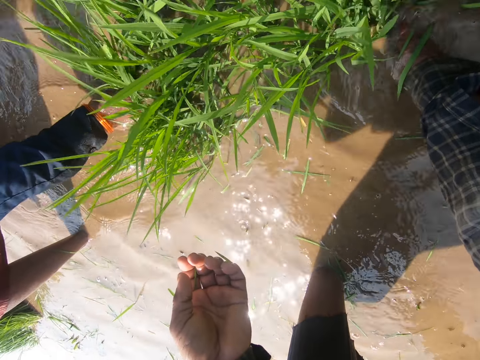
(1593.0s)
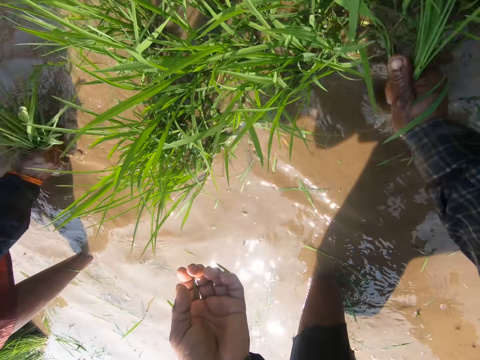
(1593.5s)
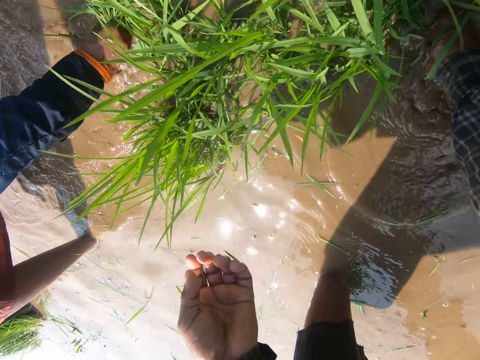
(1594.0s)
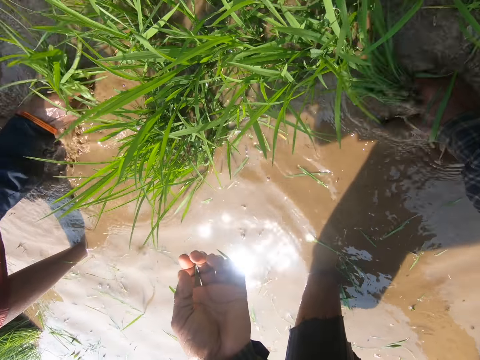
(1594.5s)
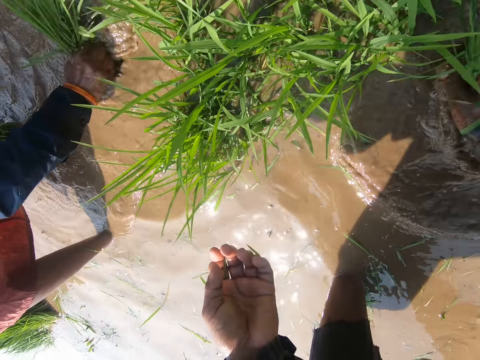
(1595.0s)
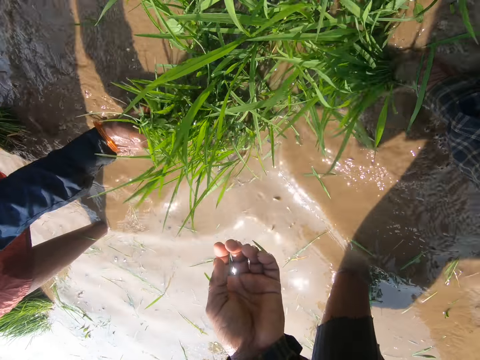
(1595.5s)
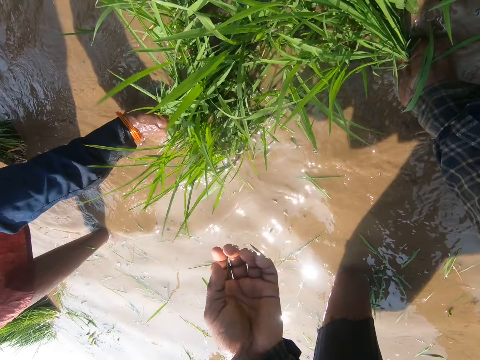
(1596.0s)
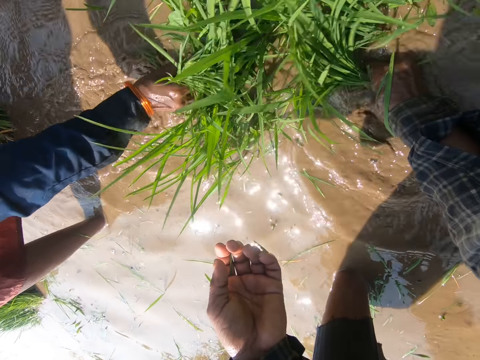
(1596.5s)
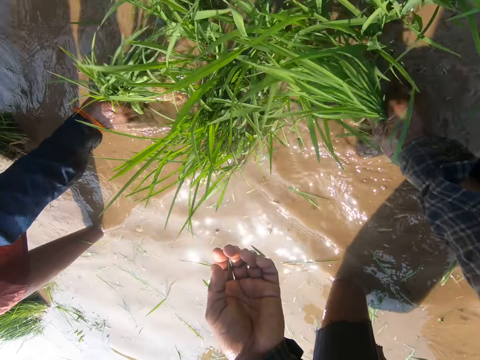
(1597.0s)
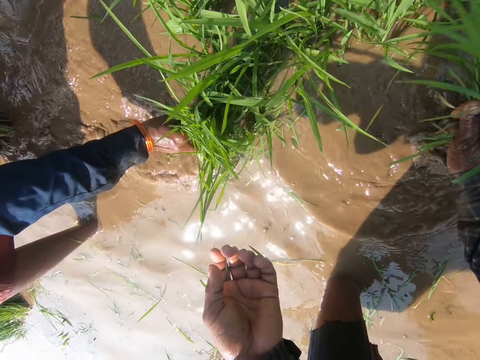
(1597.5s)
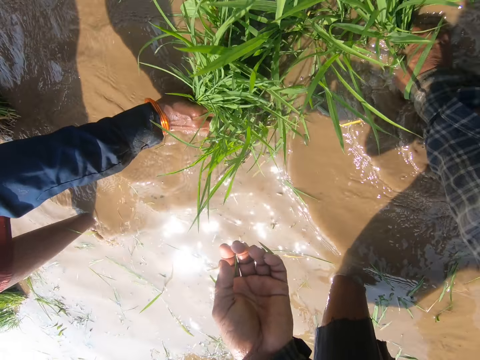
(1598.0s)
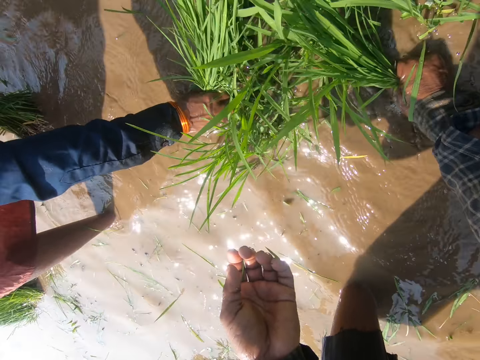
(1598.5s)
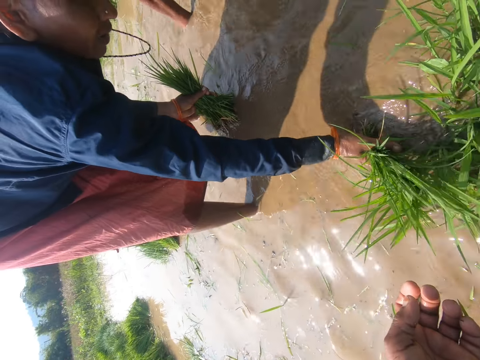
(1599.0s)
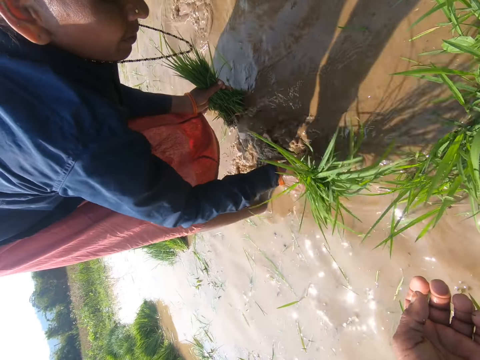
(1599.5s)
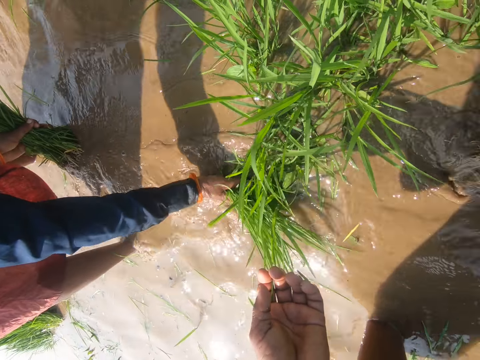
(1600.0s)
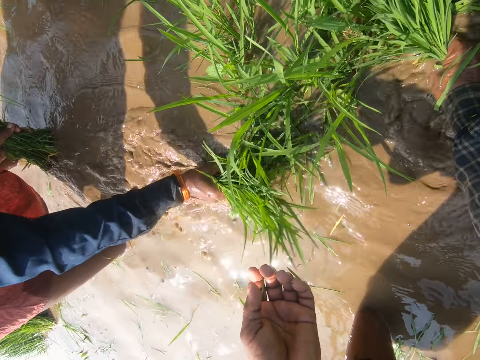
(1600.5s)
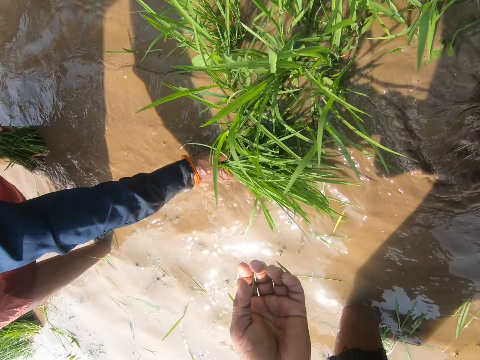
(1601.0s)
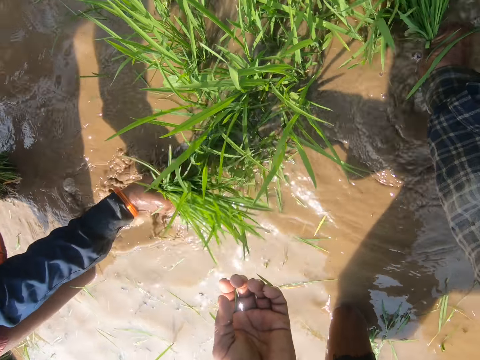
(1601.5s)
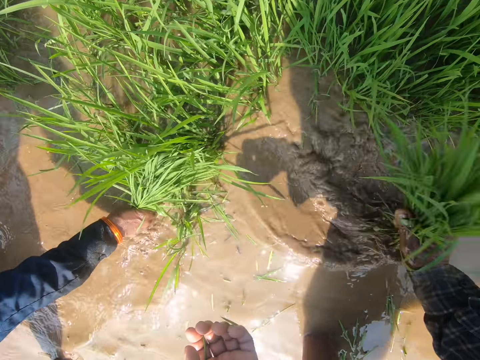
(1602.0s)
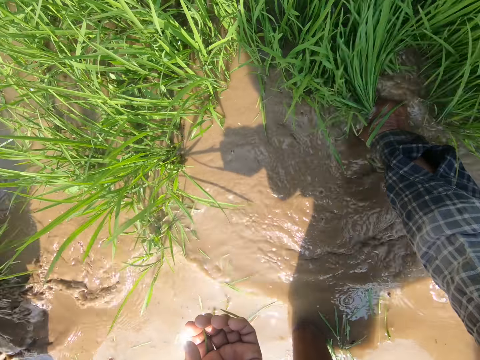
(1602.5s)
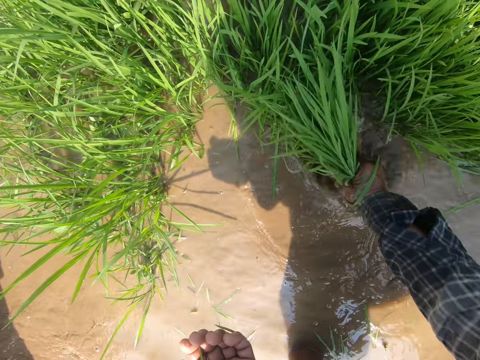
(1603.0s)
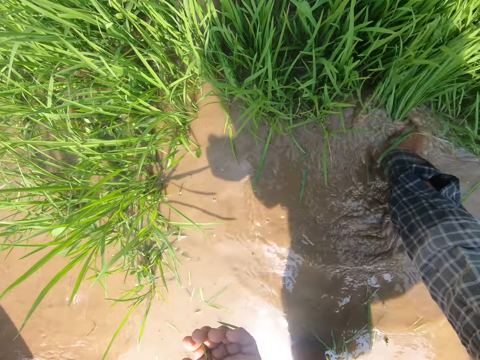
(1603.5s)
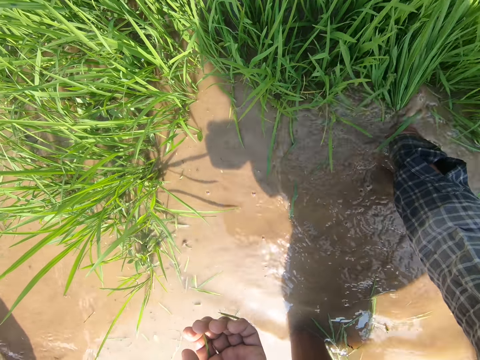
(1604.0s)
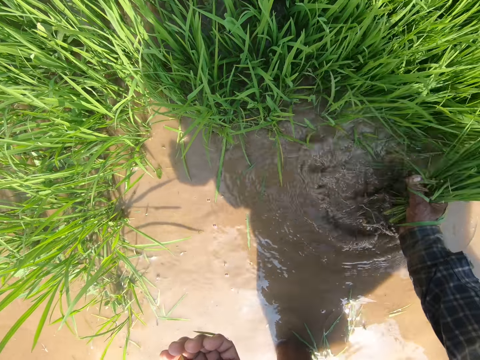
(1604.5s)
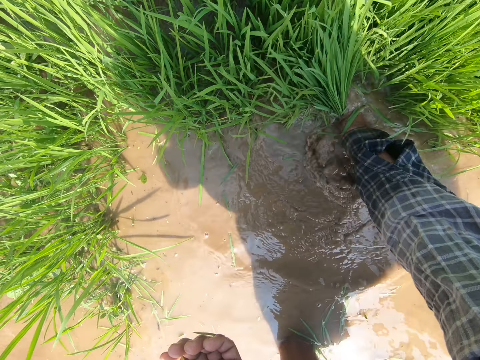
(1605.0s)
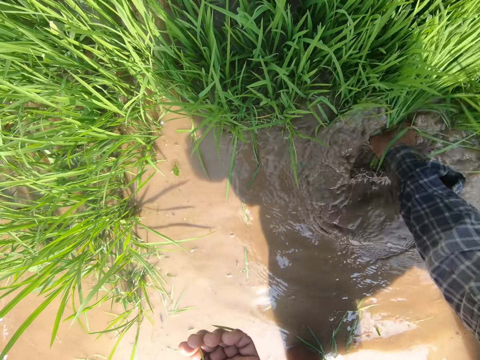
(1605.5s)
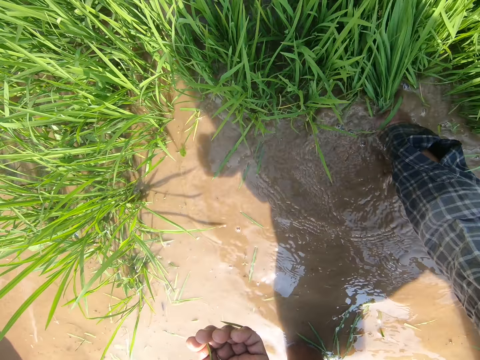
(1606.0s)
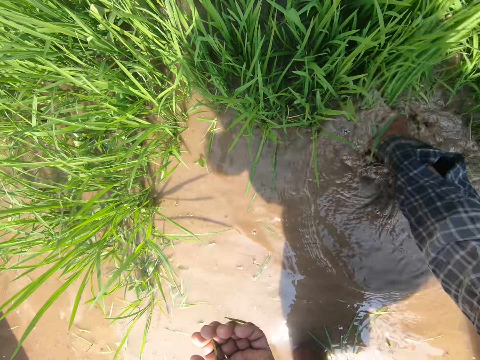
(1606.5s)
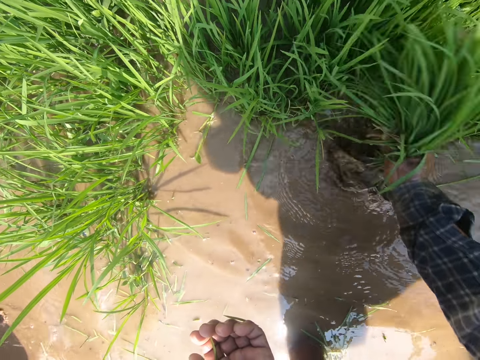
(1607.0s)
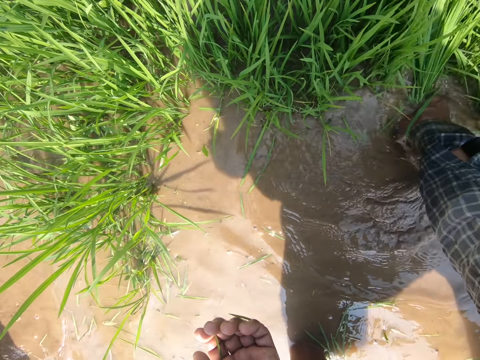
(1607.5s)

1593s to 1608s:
The camera wearer uproots the grass with the right hand. They look aside. They uproot the grass from the water with the right hand.

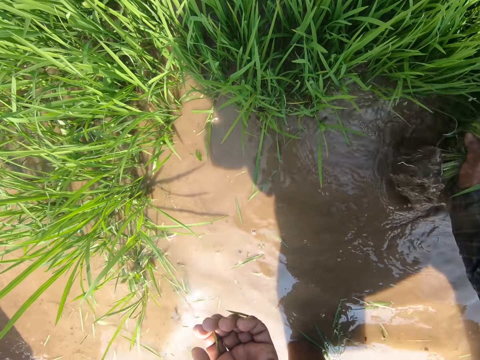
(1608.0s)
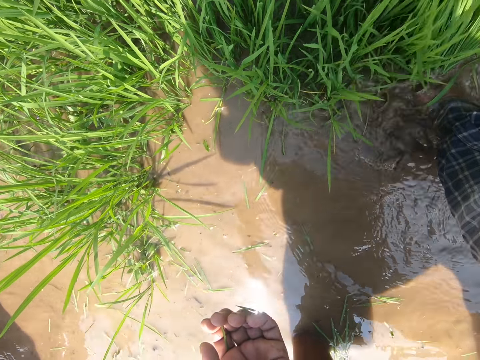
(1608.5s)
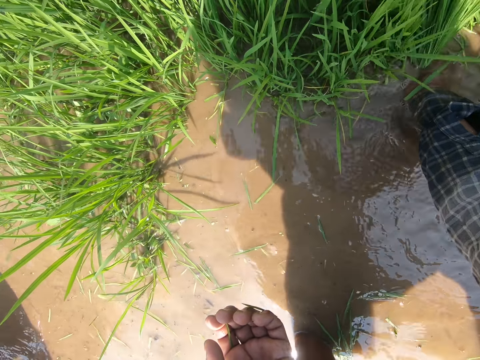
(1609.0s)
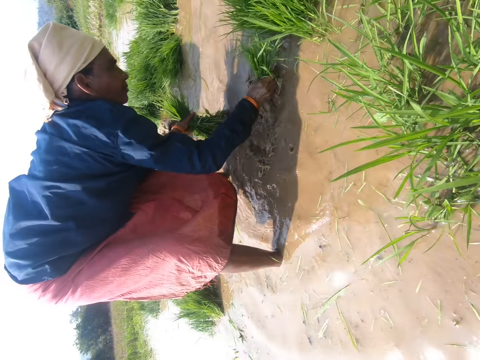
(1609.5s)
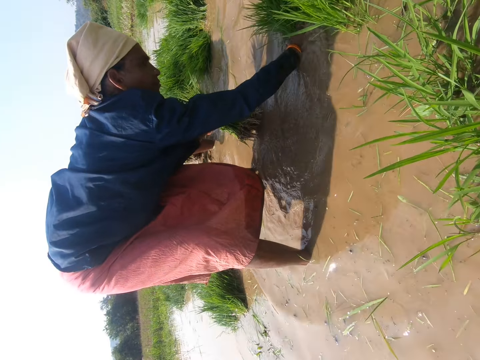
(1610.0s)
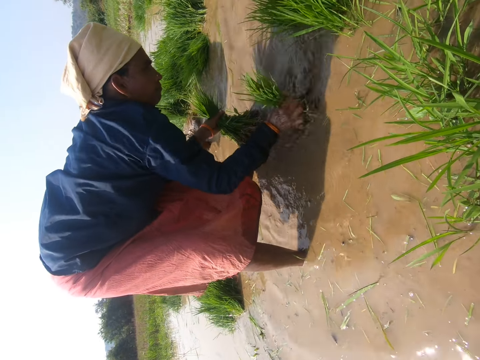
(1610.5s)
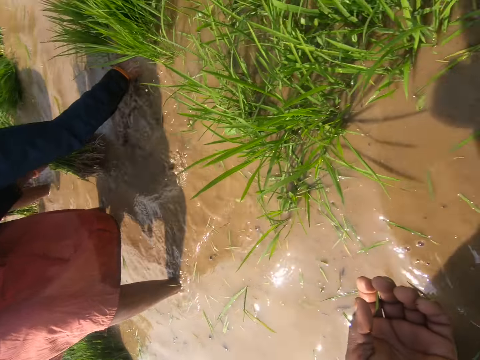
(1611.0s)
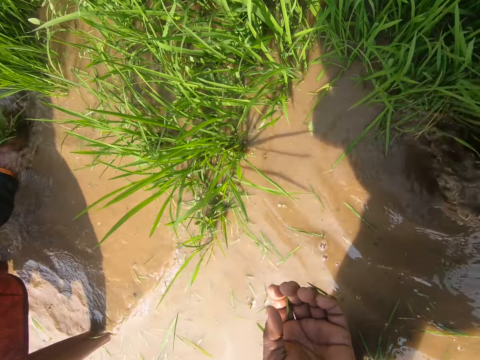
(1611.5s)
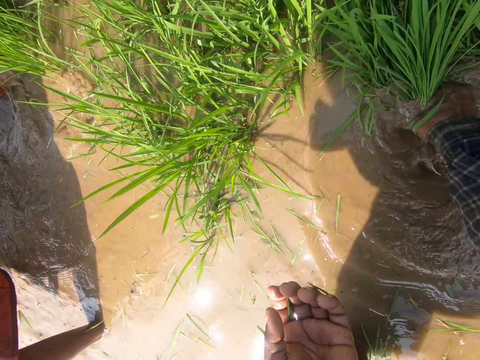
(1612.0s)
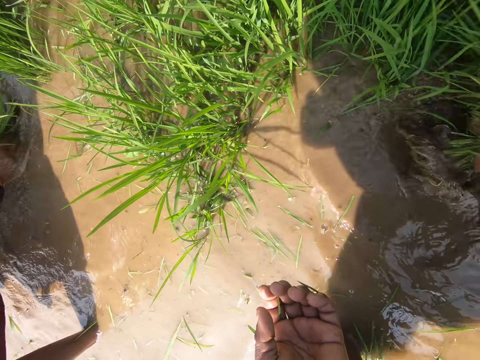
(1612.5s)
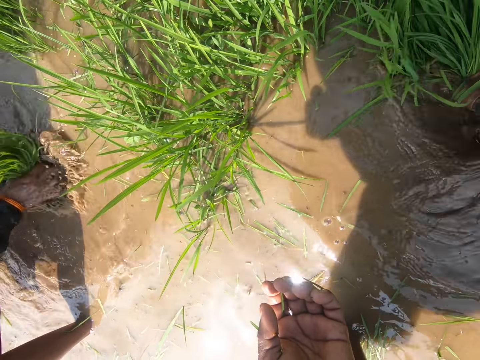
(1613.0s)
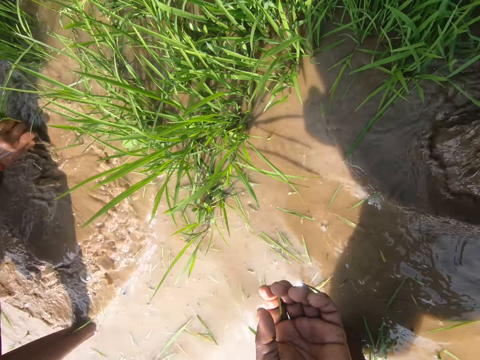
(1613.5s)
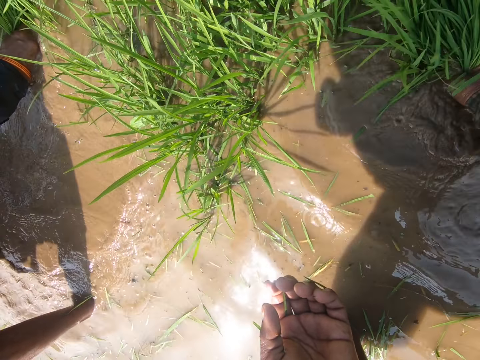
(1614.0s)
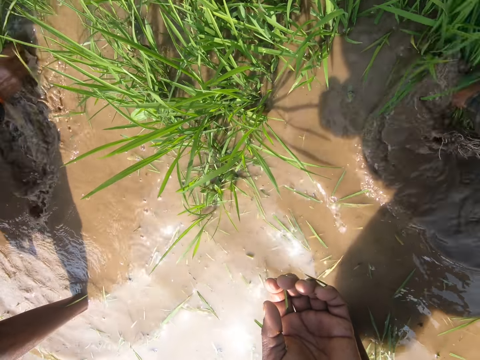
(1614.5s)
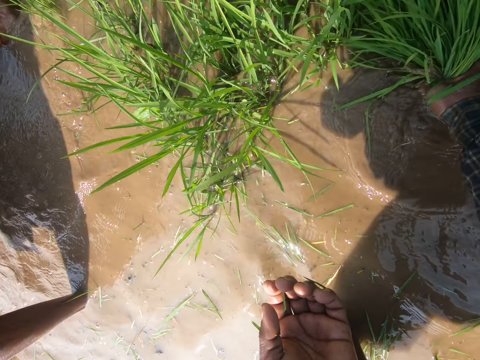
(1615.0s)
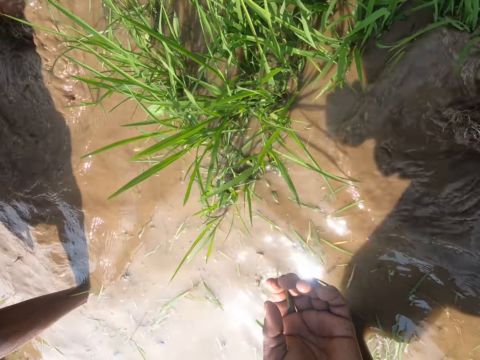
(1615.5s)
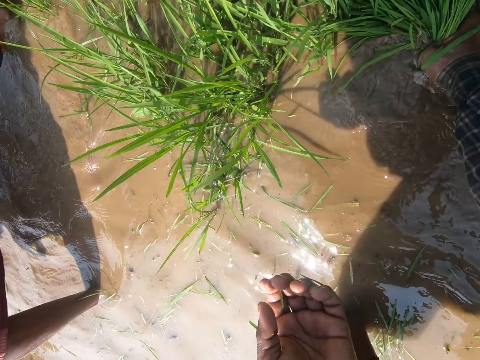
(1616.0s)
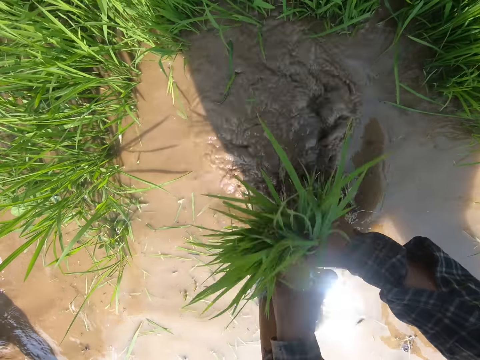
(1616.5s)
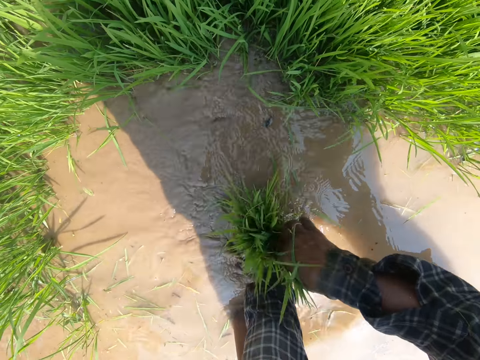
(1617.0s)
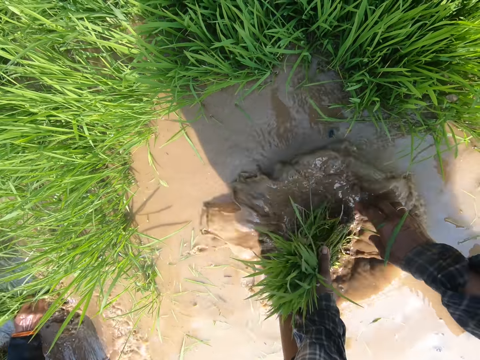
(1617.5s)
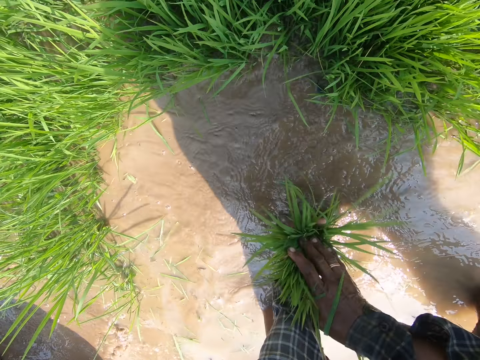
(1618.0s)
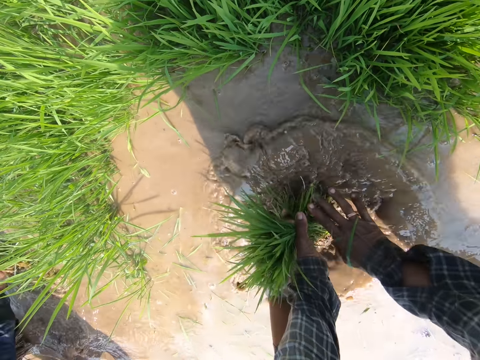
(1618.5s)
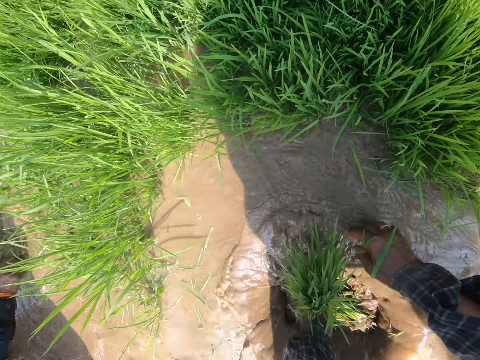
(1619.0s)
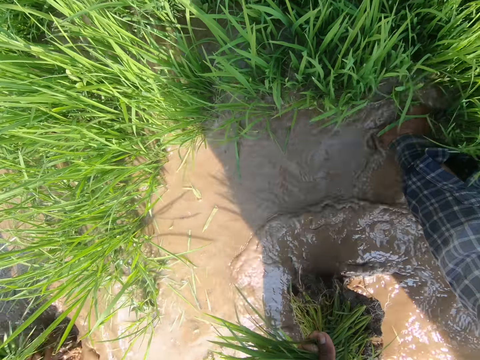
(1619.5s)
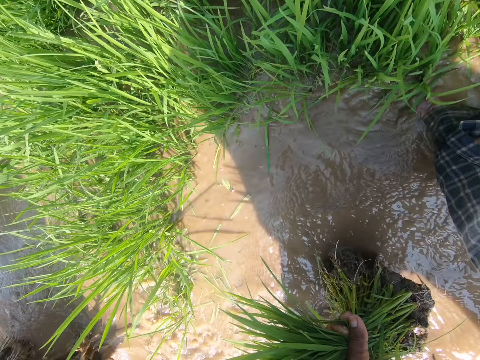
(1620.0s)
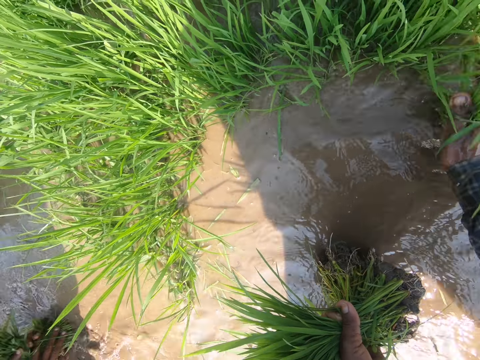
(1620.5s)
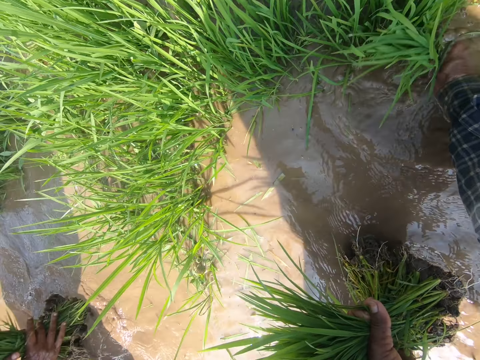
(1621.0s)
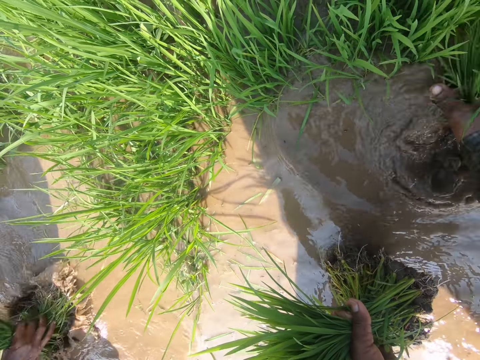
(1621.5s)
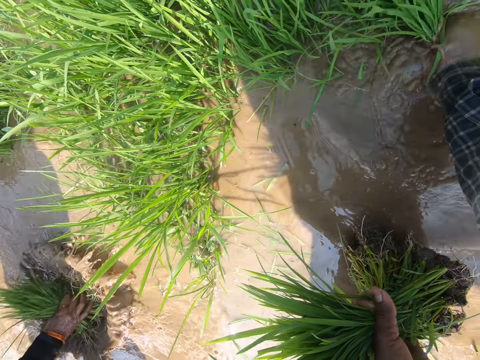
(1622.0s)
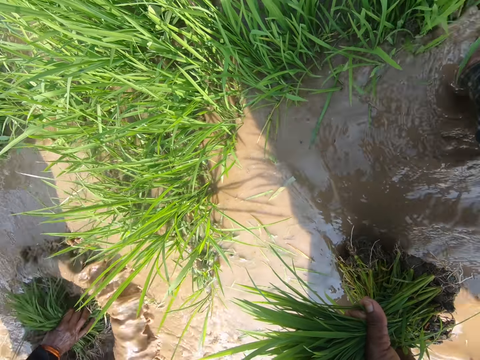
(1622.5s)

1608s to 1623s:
The camera wearer looks aside. They uproot the grass with the right hand. They hold the grass with the left hand. They move around the grass in water with the left hand. They uproot the grass with the right hand.
